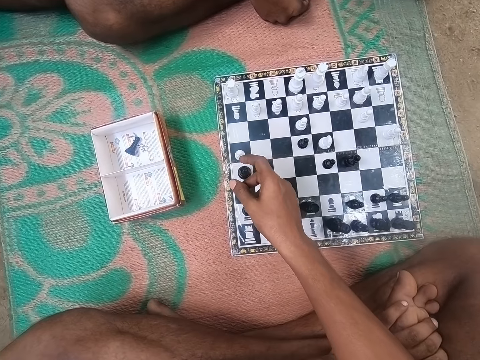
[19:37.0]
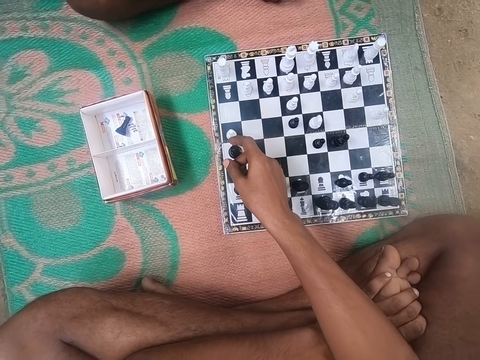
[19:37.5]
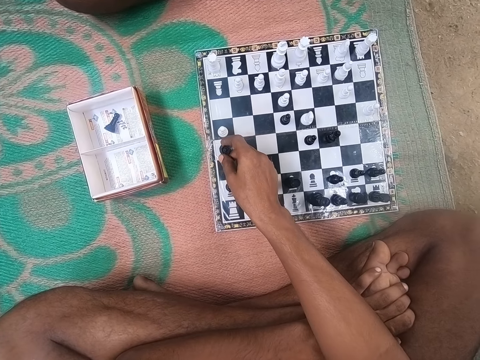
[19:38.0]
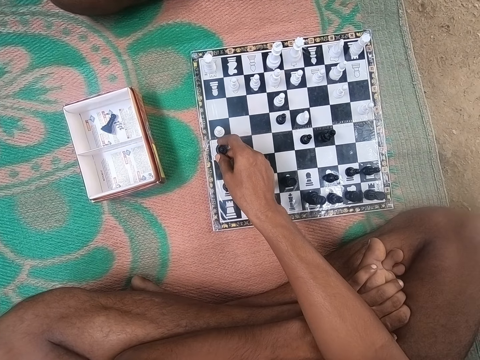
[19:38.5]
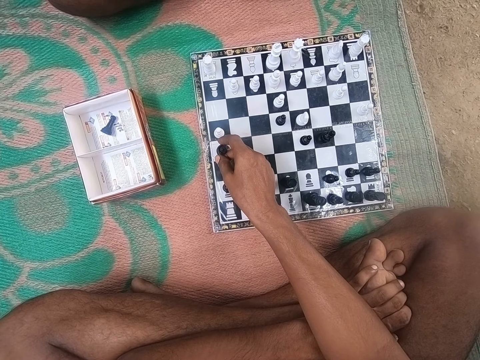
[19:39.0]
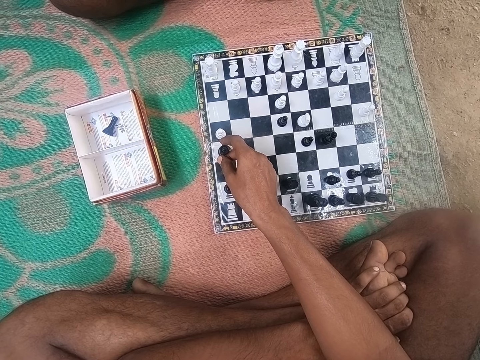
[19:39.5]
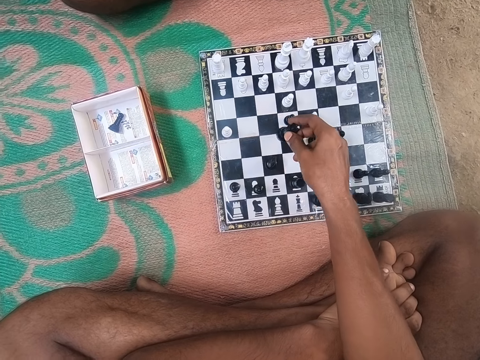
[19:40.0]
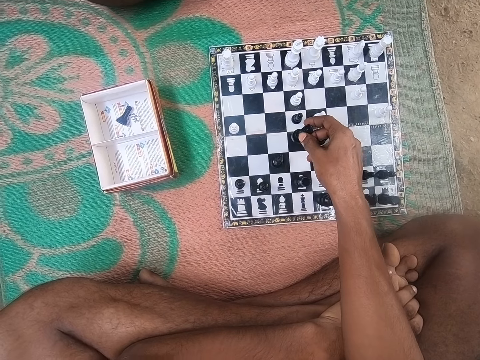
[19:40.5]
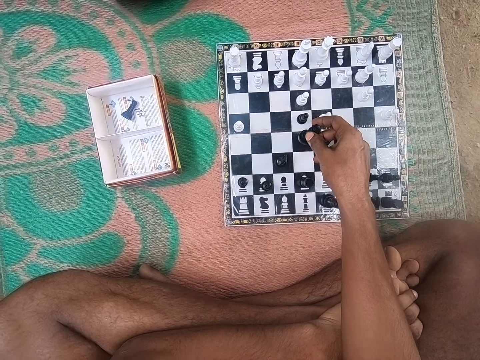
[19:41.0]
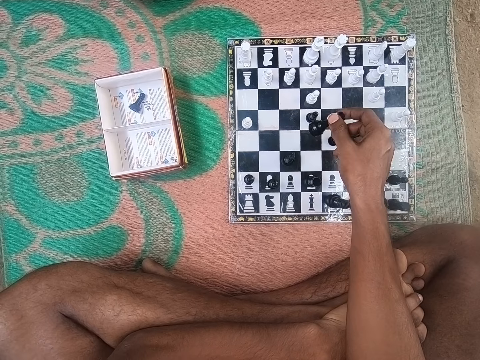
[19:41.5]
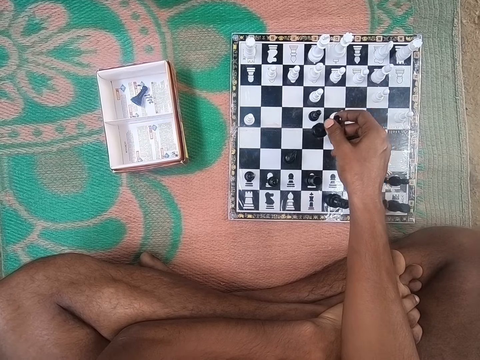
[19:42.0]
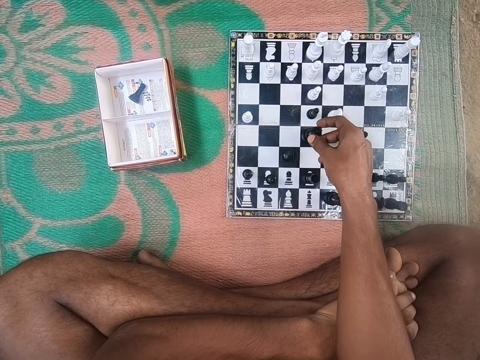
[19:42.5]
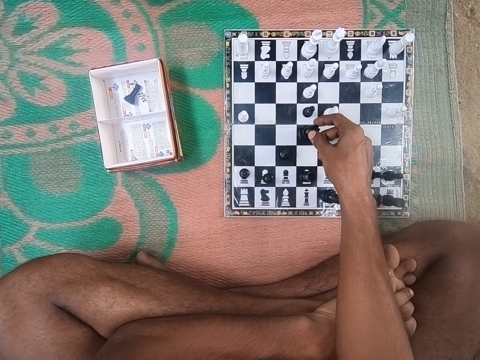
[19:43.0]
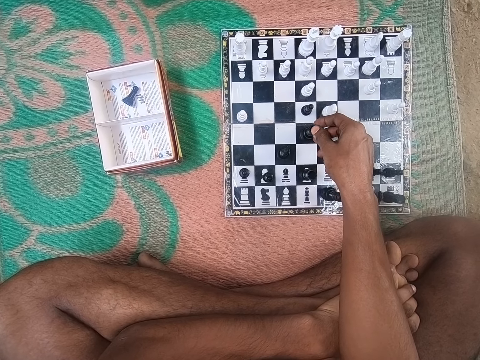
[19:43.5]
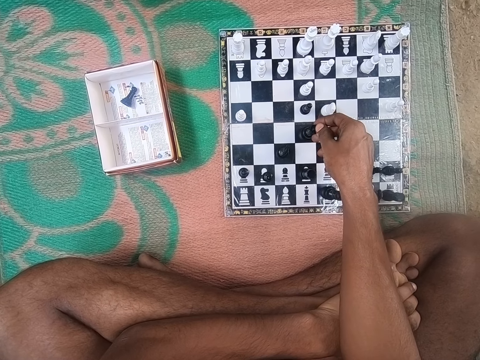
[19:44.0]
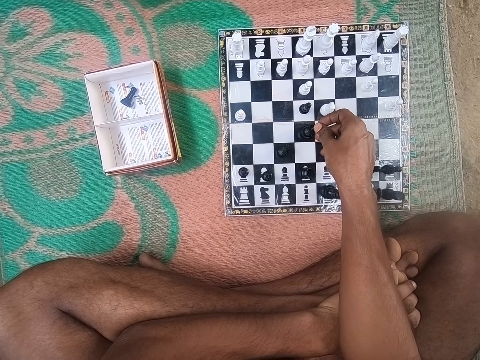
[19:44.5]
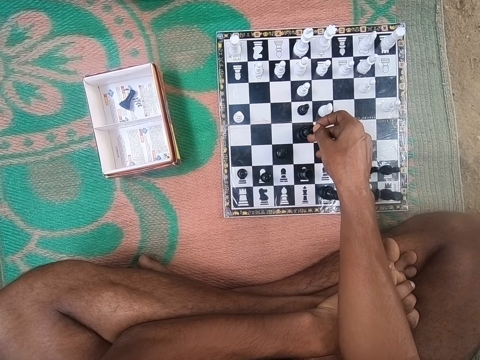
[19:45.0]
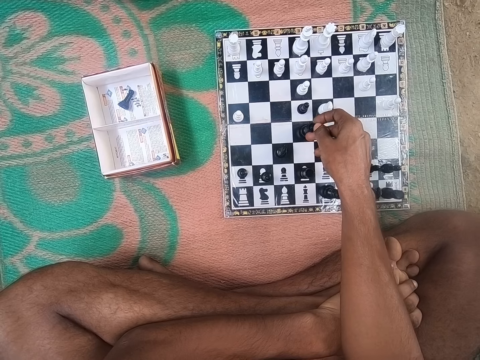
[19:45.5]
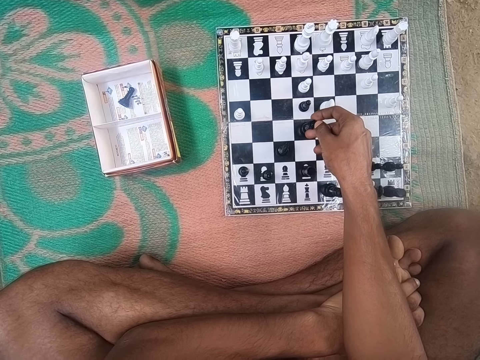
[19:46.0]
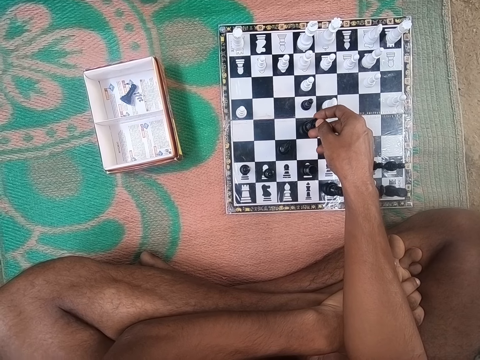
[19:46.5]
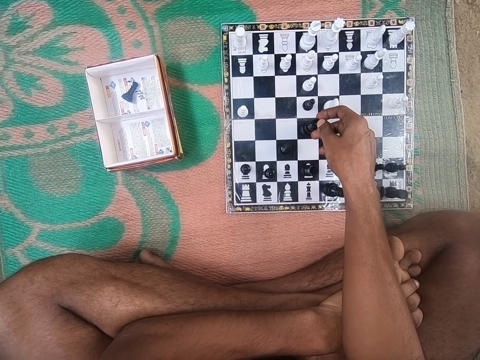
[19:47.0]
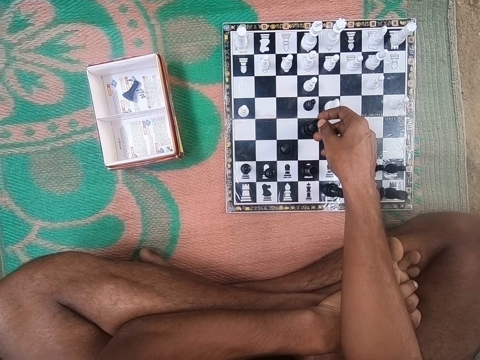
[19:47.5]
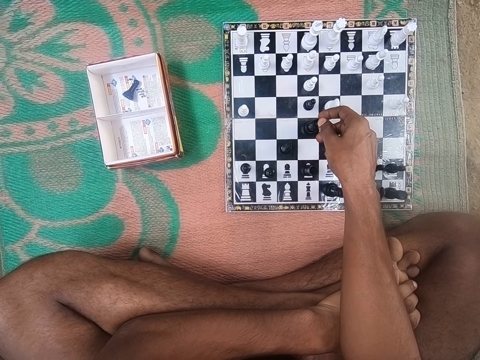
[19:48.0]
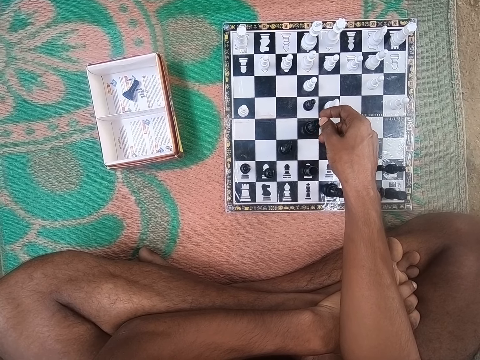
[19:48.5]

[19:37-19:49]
The camera wearer plays chess.

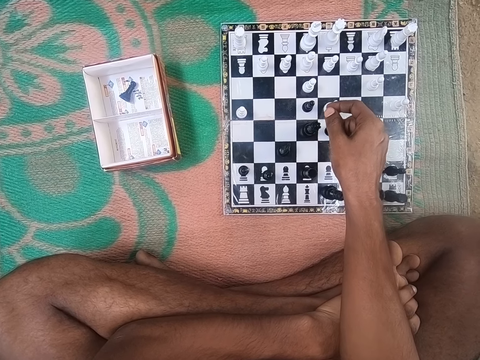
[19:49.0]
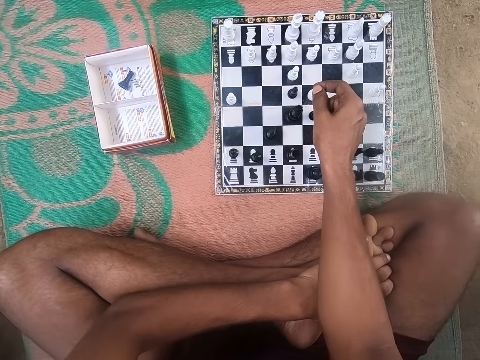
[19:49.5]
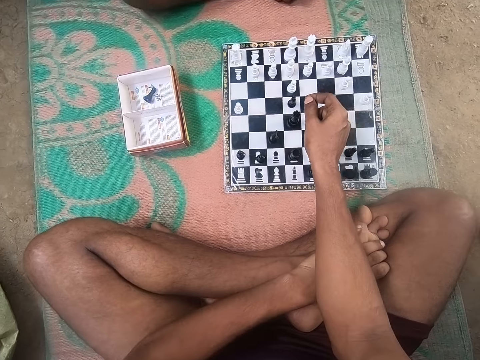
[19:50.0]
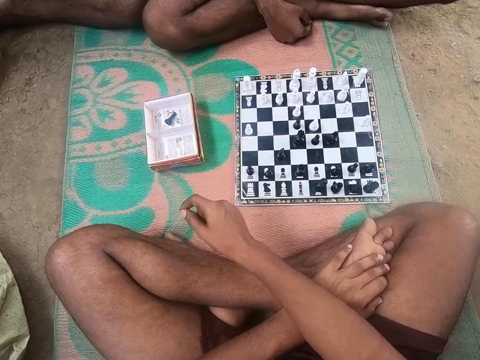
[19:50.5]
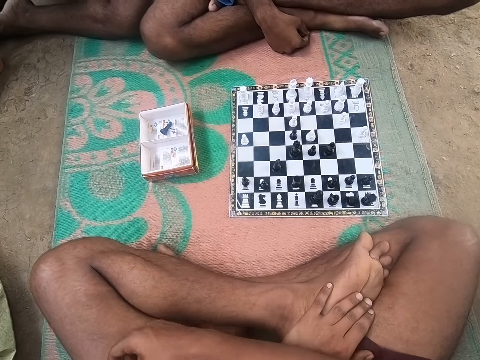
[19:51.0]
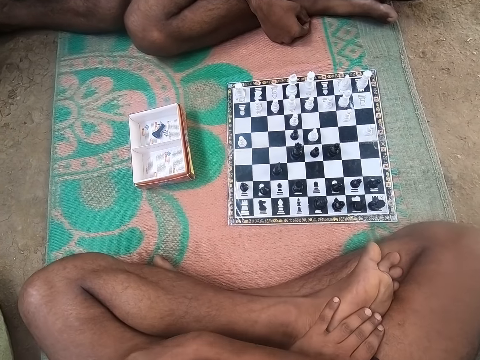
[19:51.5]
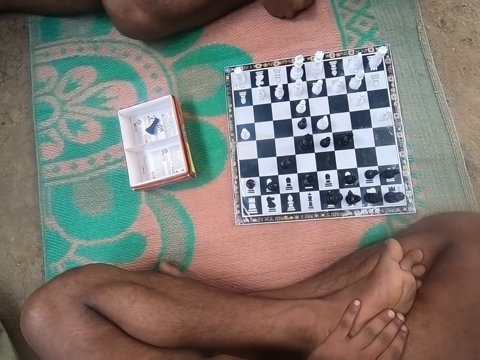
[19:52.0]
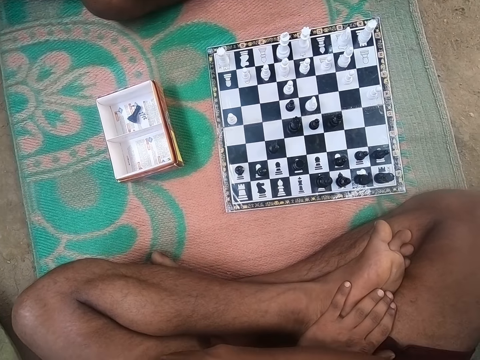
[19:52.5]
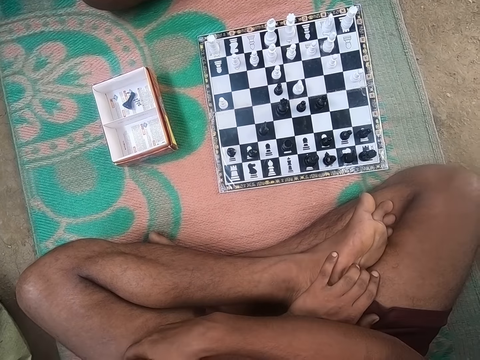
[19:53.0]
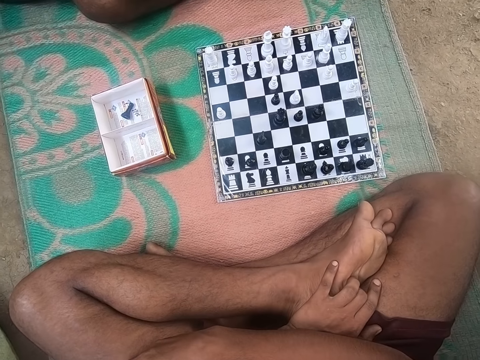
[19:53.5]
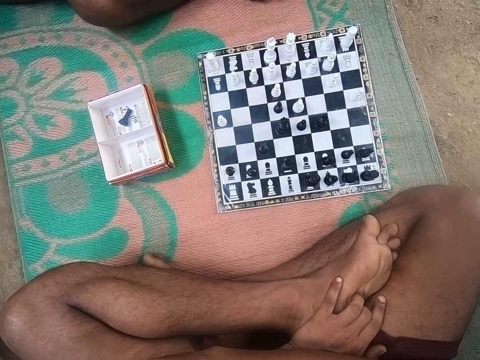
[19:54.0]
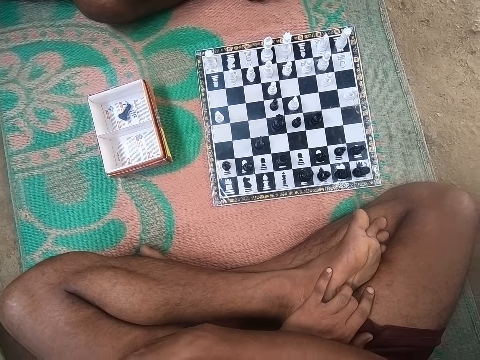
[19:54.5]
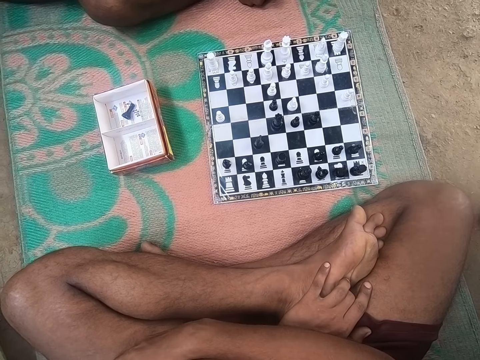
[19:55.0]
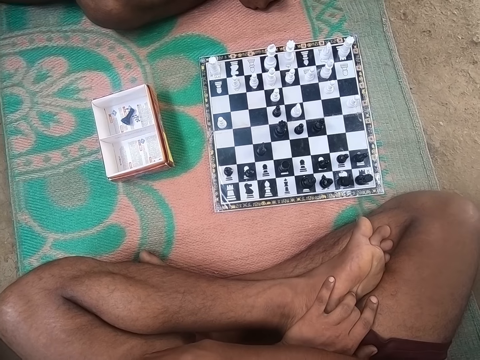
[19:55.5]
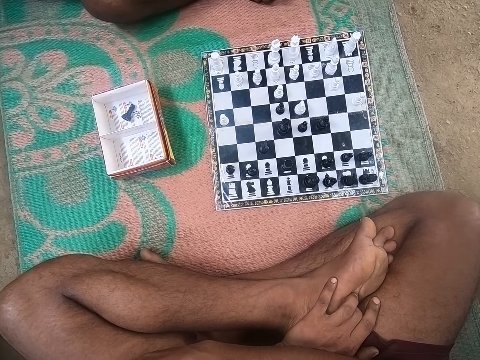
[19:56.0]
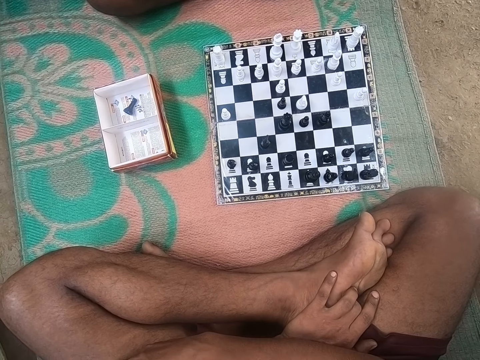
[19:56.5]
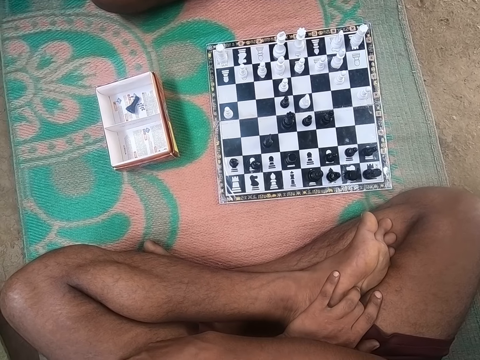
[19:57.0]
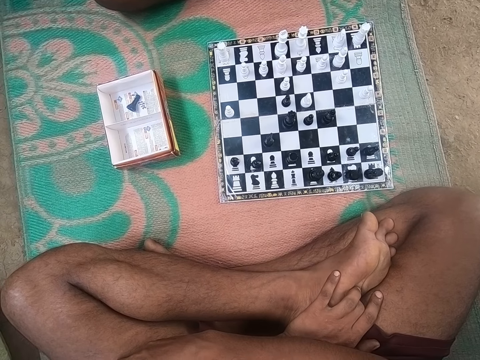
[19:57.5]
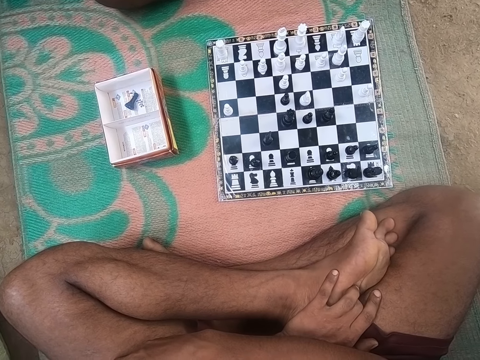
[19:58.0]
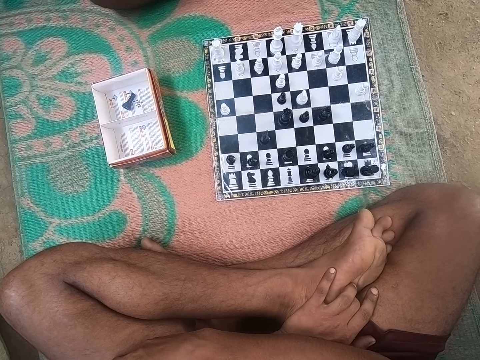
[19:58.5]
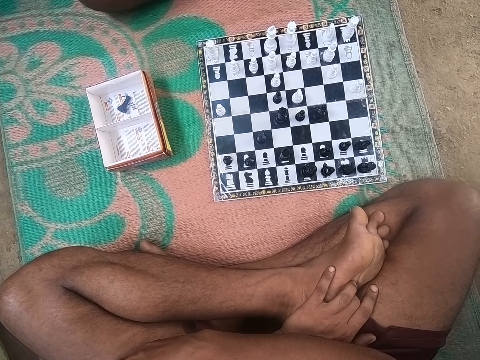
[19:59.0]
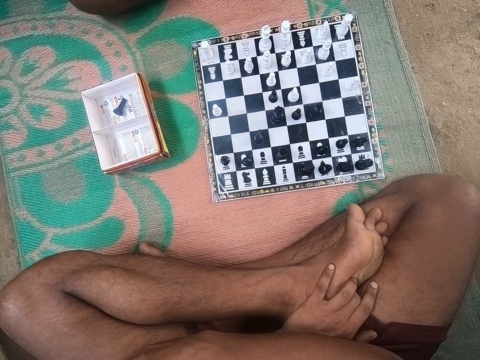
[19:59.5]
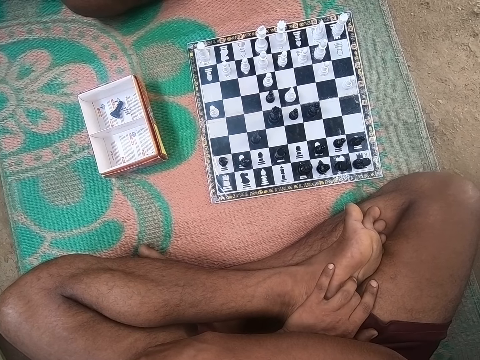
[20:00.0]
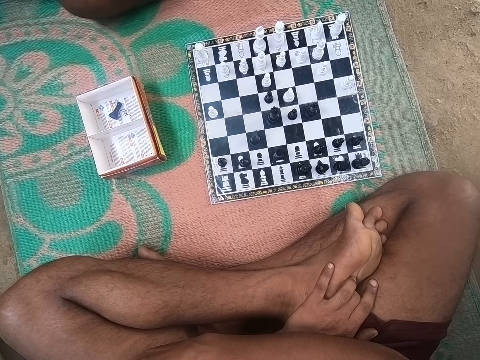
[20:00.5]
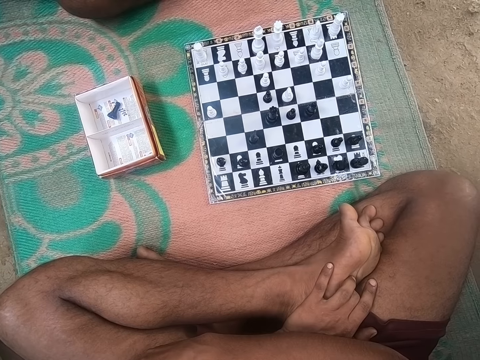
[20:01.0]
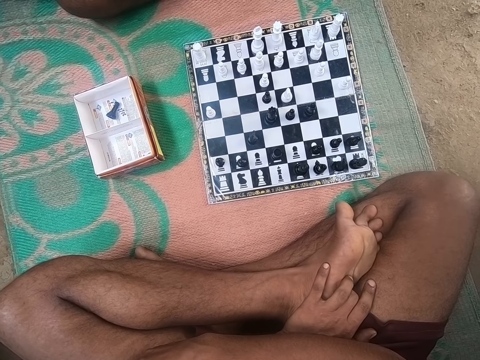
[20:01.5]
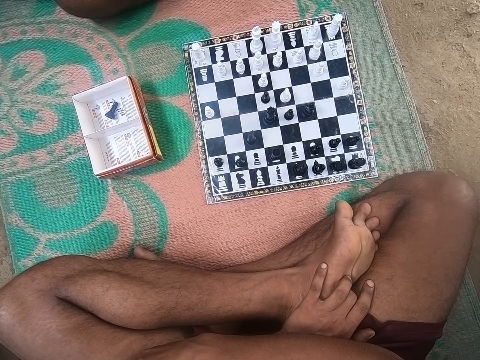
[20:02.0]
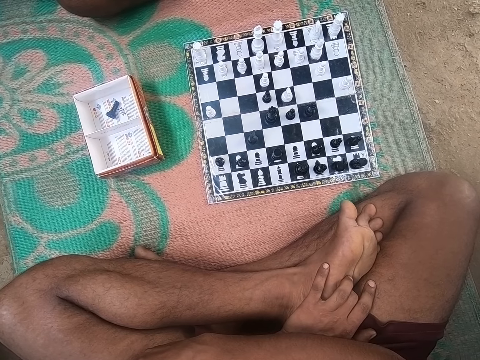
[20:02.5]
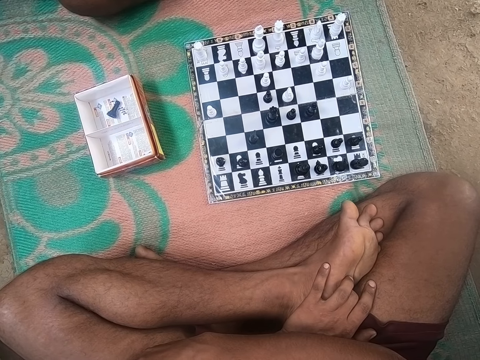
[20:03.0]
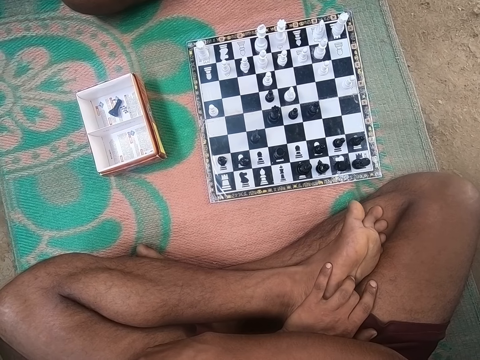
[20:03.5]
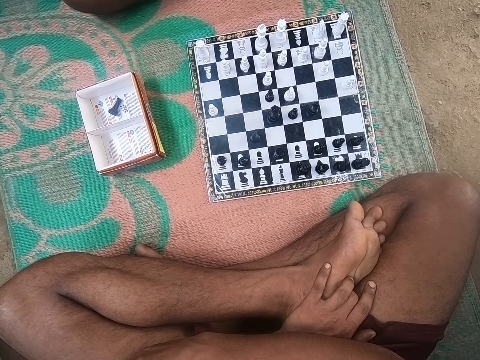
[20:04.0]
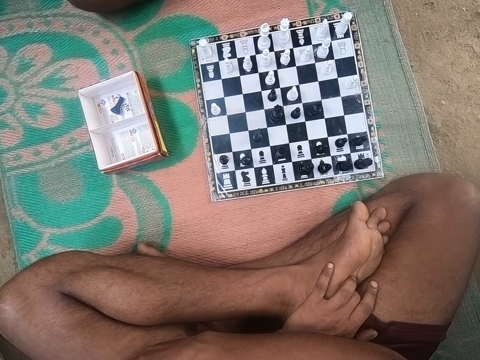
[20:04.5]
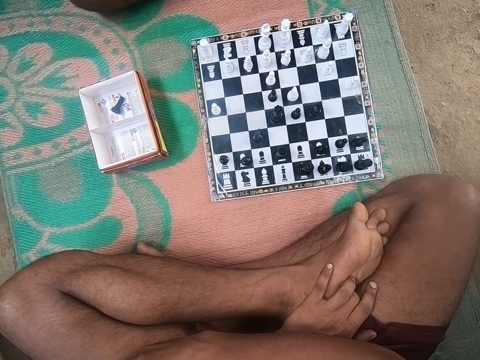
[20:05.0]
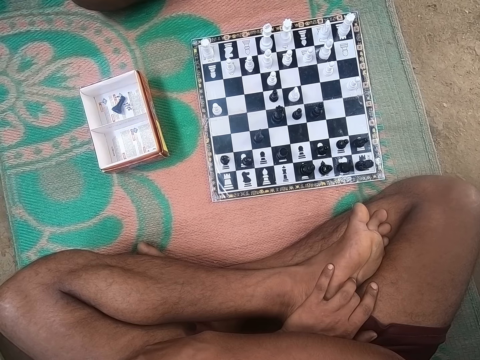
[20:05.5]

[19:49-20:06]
A man looks around the chess board. The camera wearer looks around the chess board. He moves his leg figures.
